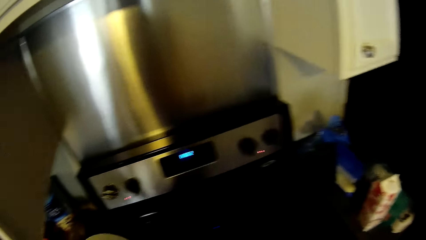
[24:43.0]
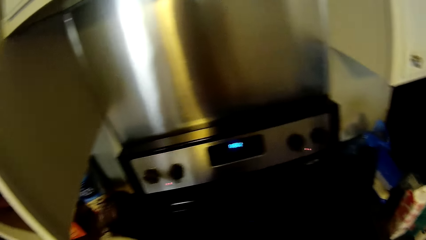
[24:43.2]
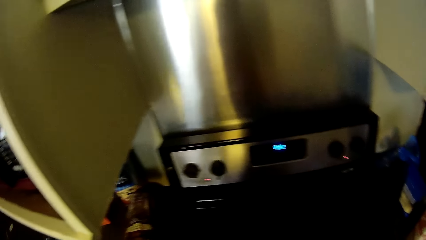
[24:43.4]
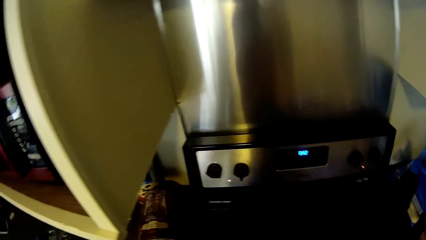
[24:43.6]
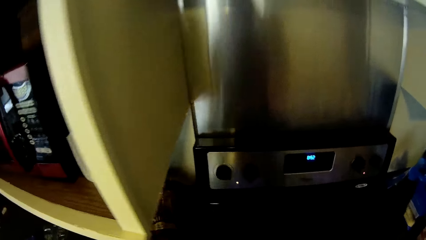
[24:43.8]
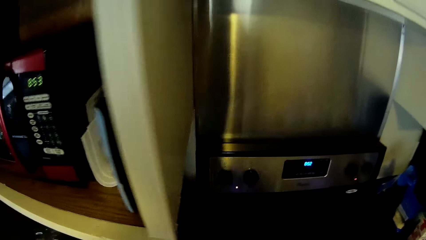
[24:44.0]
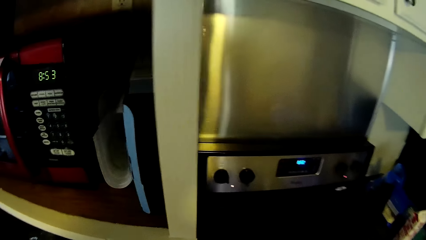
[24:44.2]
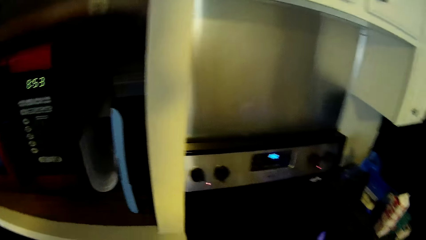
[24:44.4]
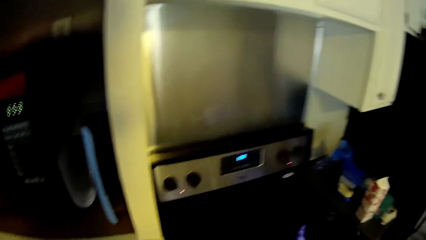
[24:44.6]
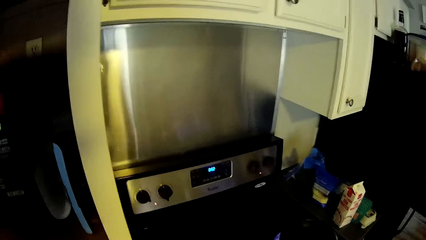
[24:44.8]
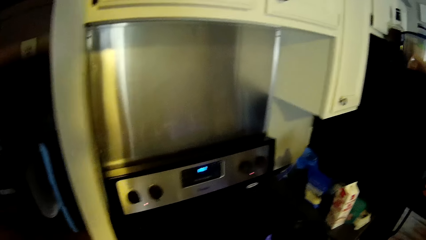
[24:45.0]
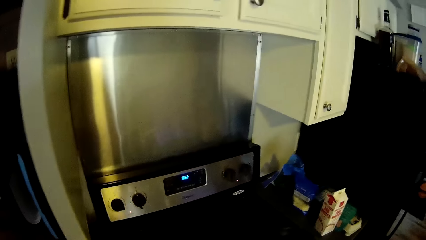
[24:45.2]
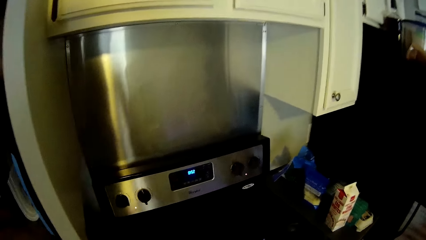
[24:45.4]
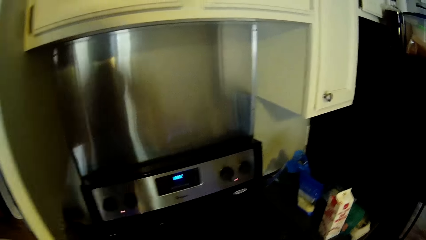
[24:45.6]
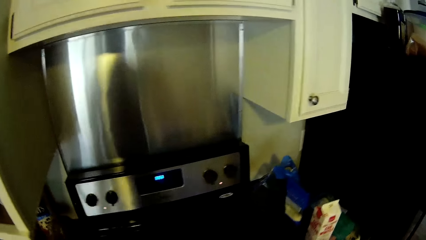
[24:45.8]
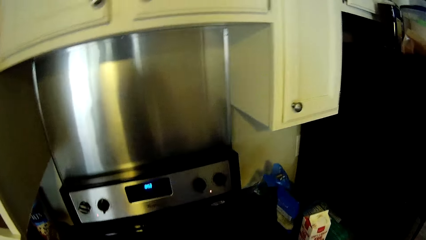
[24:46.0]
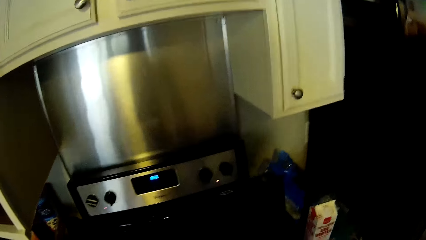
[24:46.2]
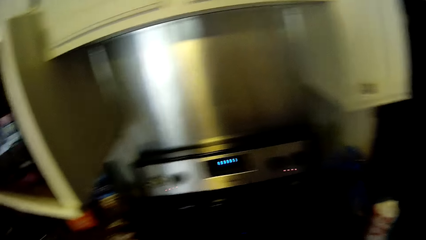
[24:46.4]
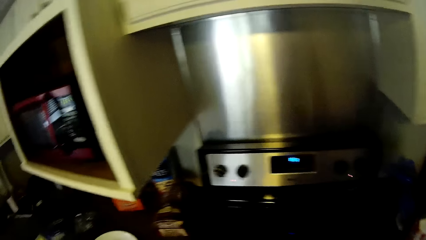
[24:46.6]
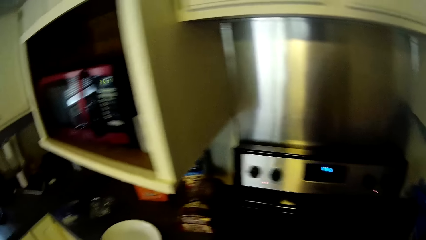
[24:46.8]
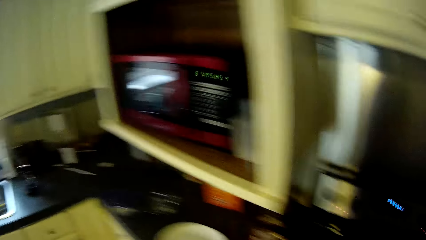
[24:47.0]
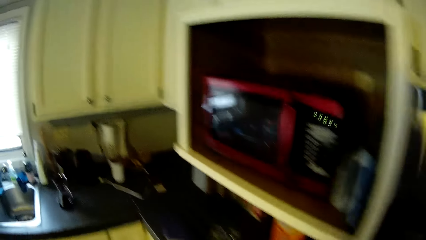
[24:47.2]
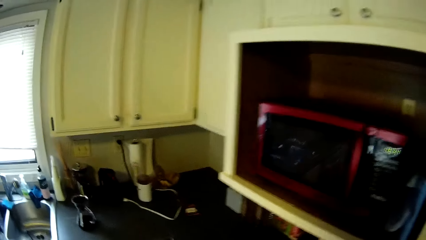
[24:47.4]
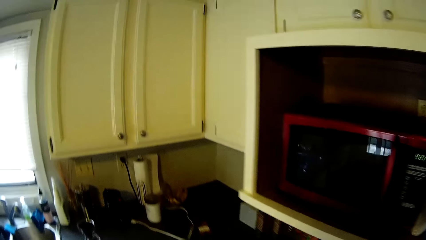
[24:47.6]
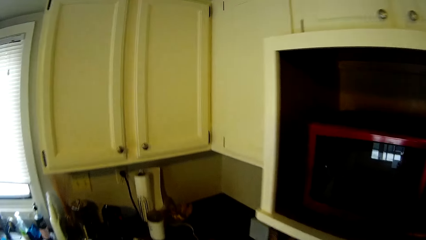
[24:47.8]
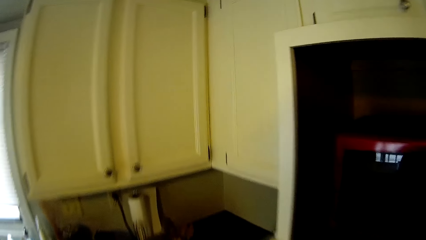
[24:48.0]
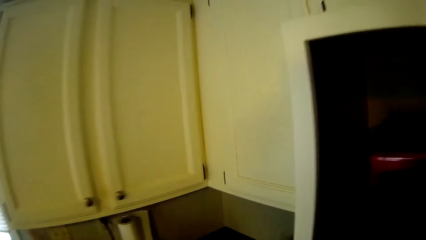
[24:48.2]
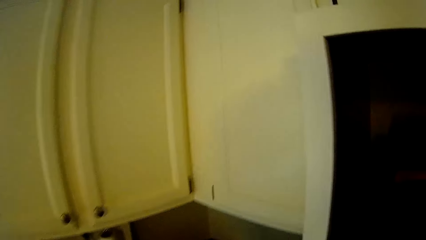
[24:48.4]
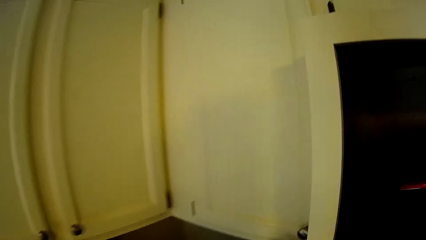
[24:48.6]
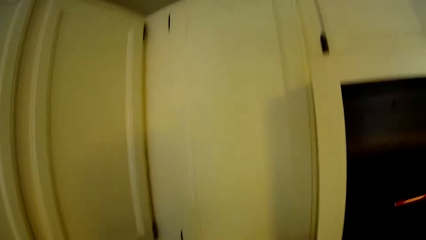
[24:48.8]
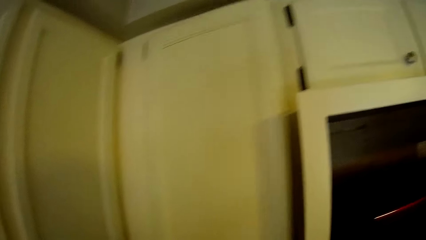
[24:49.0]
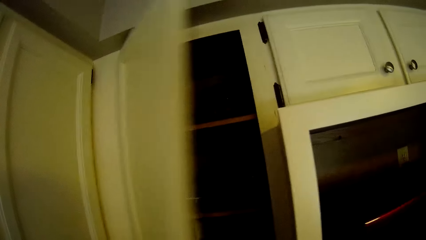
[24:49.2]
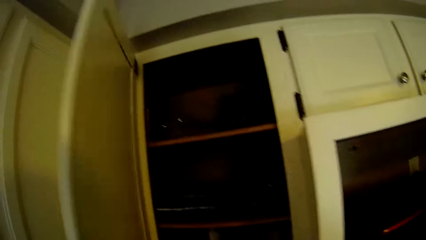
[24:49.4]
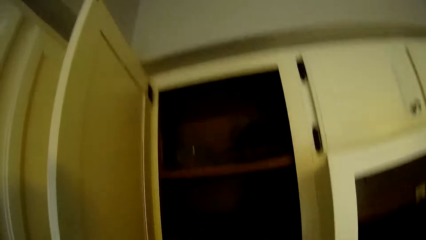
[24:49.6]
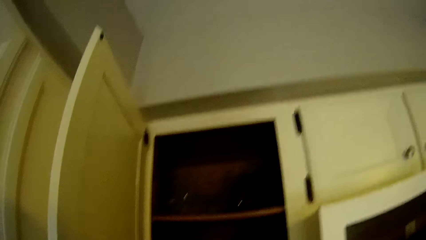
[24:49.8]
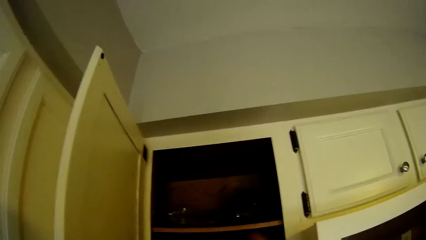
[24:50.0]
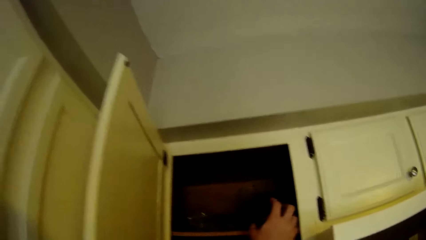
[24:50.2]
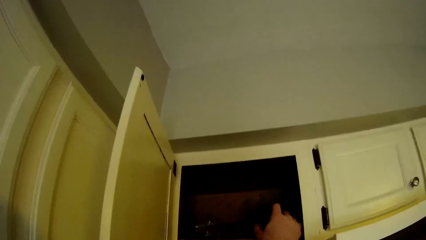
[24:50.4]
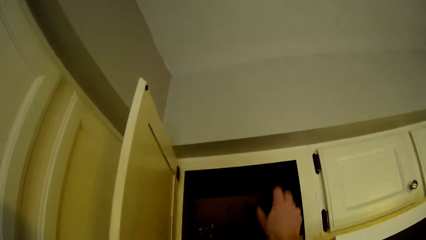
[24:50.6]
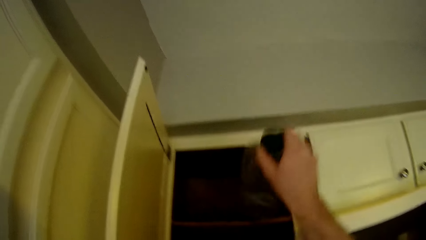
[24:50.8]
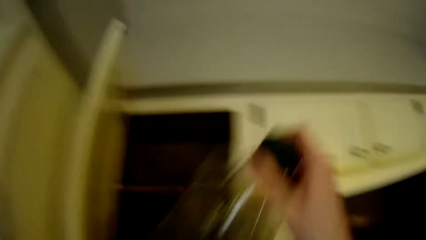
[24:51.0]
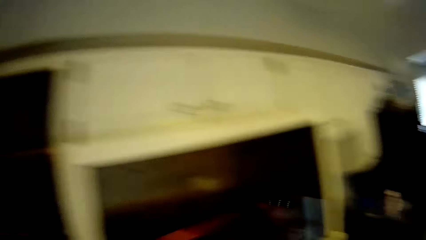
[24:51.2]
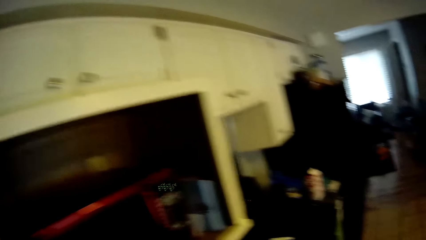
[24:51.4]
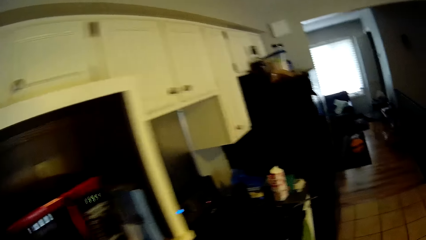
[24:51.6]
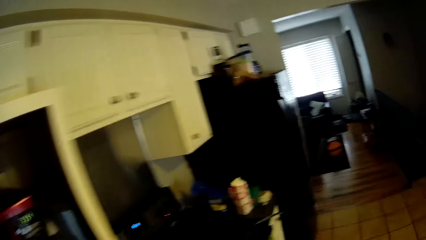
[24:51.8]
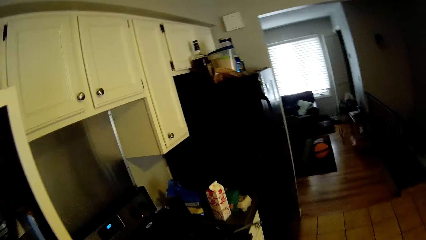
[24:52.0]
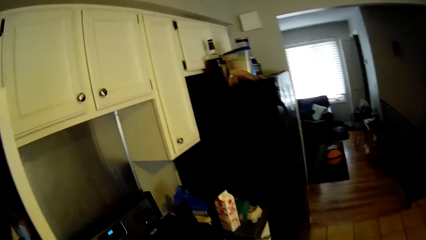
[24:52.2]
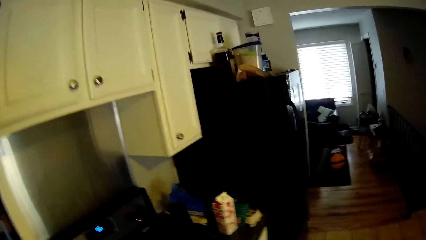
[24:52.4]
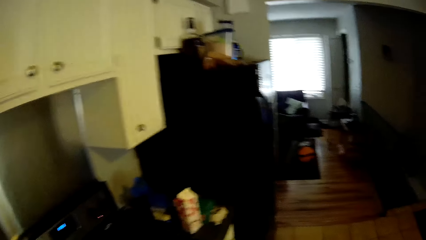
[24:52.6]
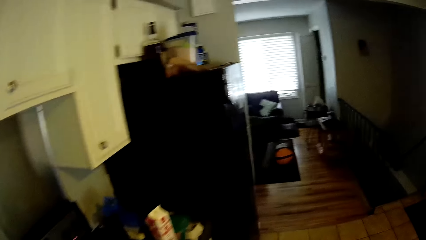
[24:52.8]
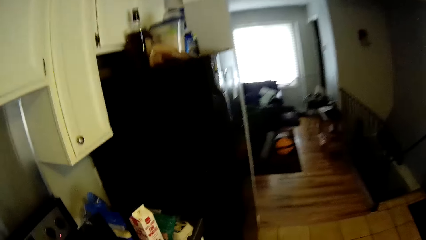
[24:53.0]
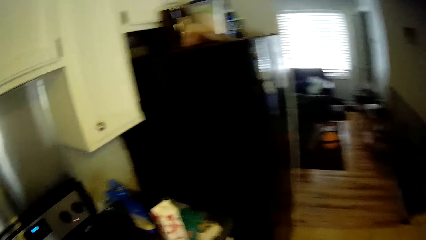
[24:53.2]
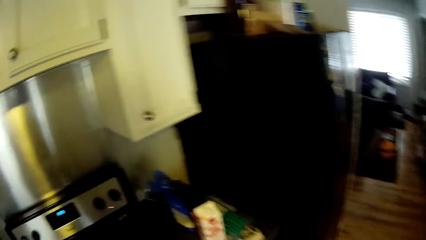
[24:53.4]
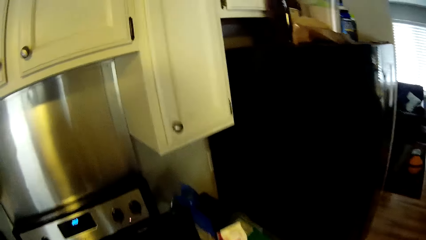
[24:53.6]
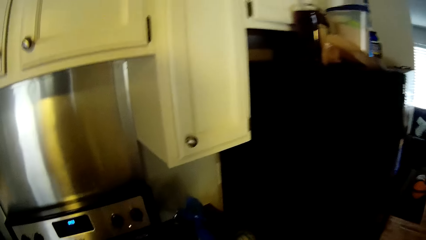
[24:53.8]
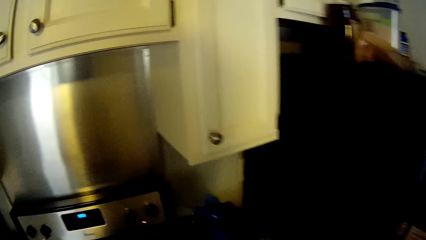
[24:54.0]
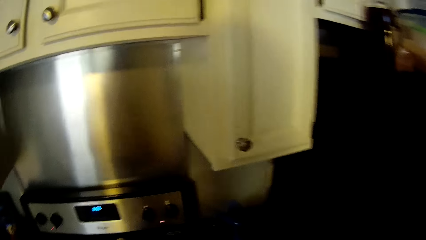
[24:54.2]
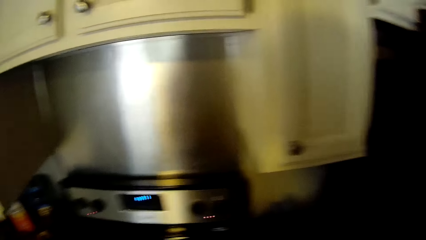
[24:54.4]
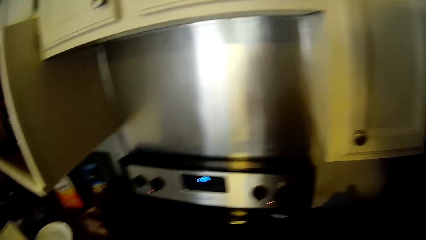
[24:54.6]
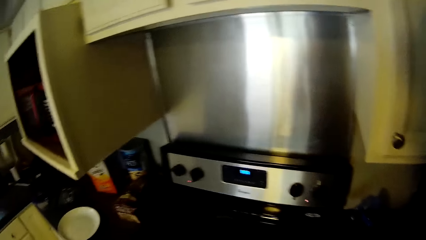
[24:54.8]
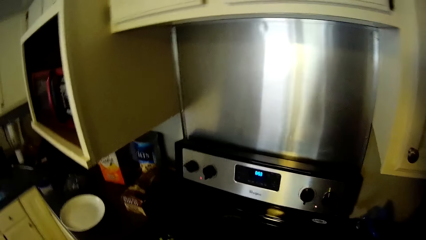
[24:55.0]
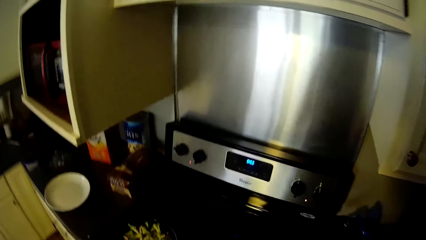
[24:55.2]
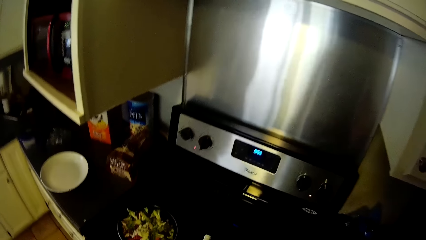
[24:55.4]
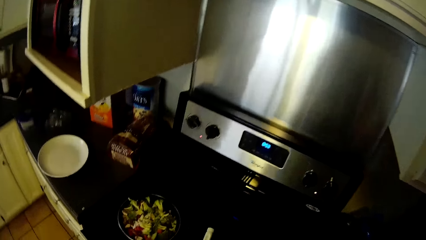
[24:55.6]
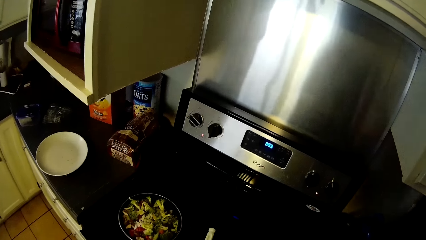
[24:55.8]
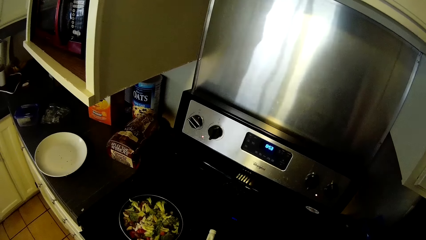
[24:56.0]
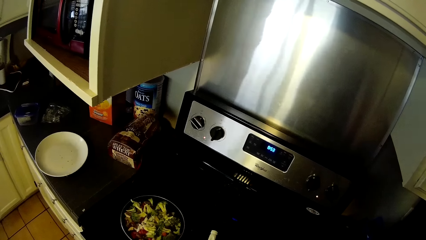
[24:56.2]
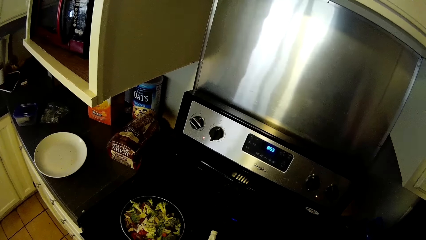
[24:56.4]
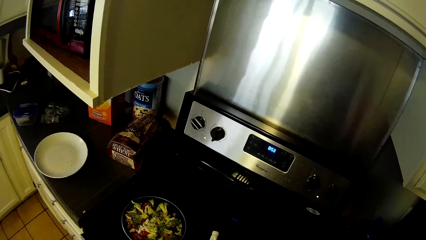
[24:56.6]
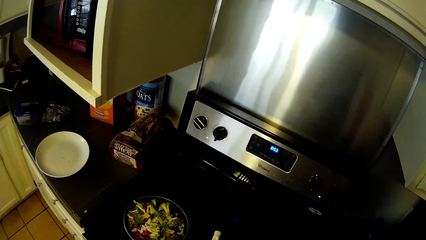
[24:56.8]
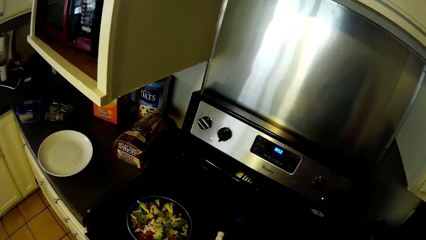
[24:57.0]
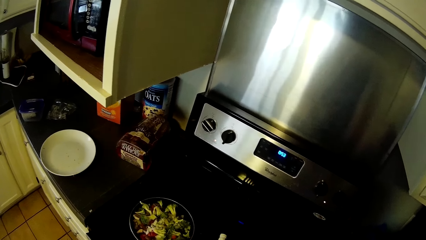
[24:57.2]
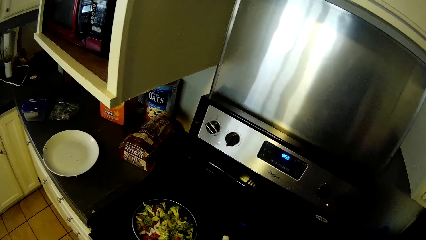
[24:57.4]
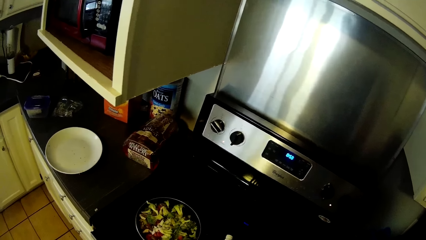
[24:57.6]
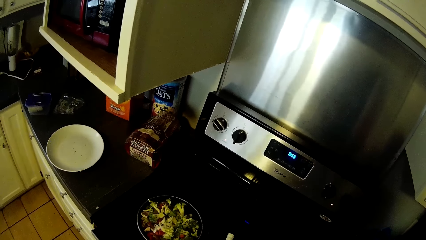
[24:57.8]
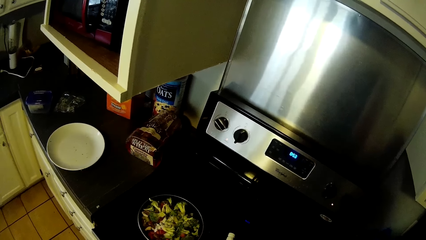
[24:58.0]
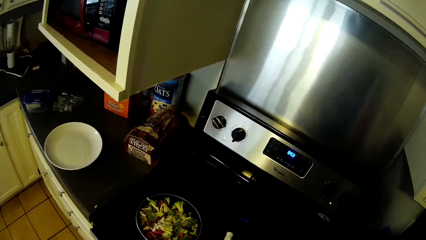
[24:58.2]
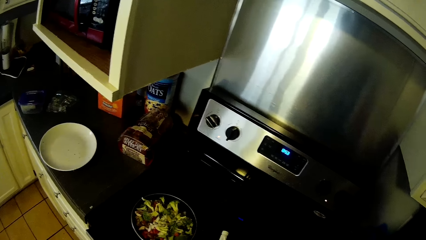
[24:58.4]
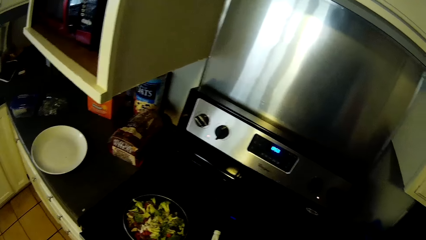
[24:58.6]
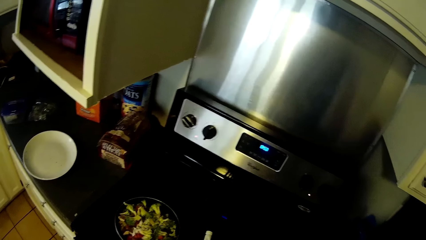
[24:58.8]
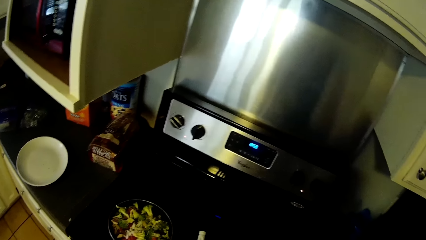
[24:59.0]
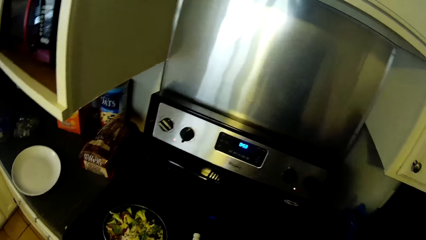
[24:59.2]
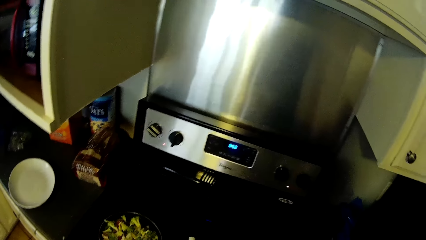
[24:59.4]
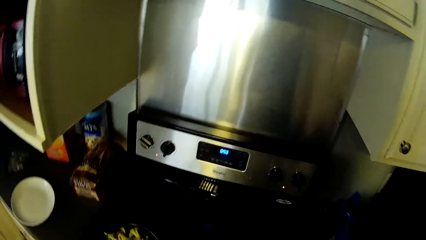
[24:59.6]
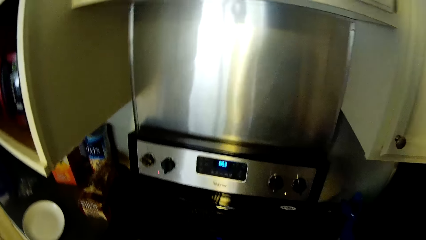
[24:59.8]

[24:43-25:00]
The camera wearer opens the kitchen cabinet. They remove a bottle from the kitchen cabinet.
